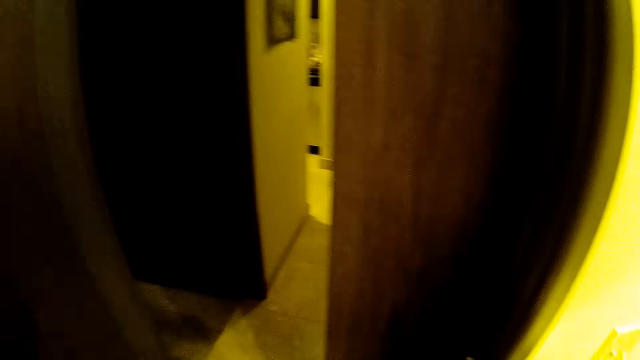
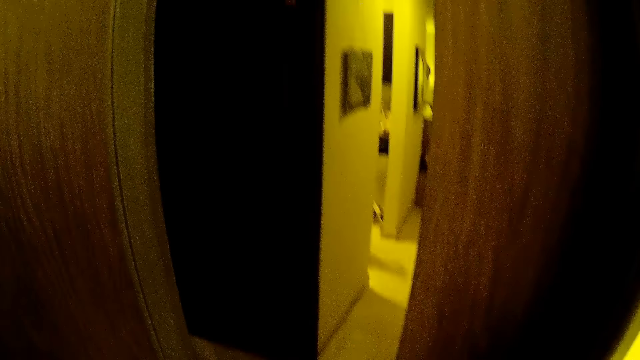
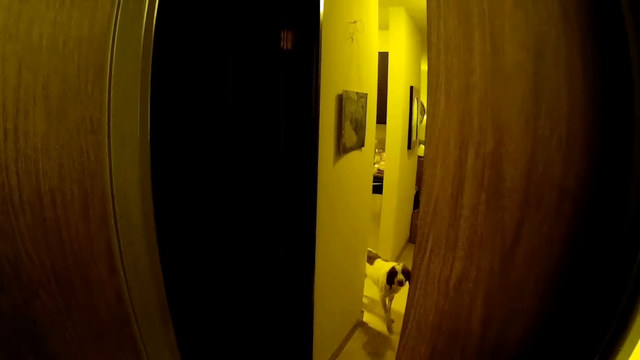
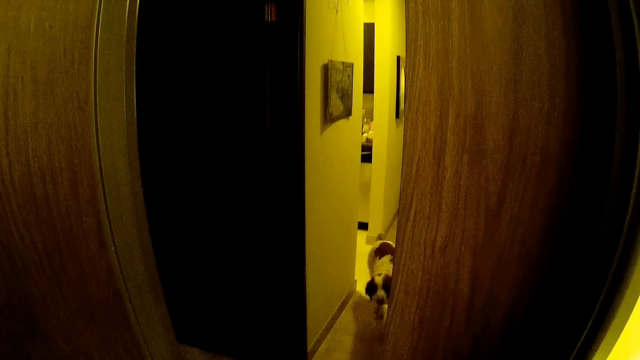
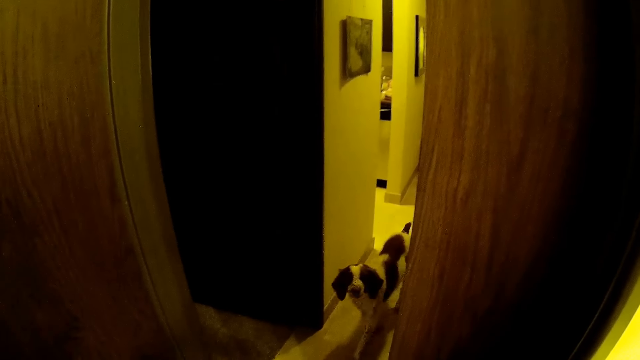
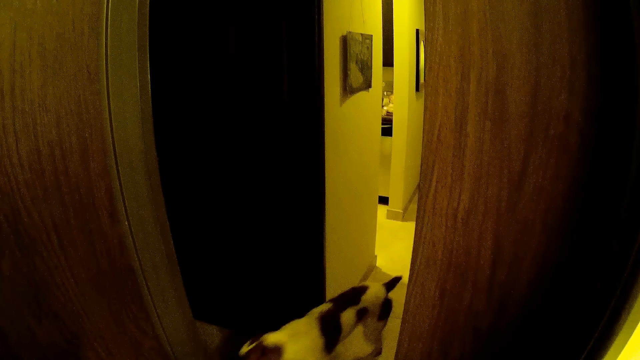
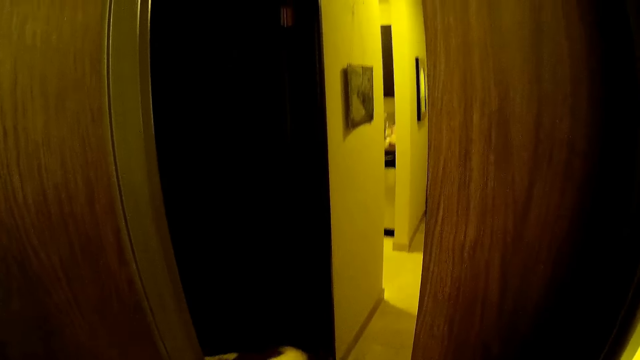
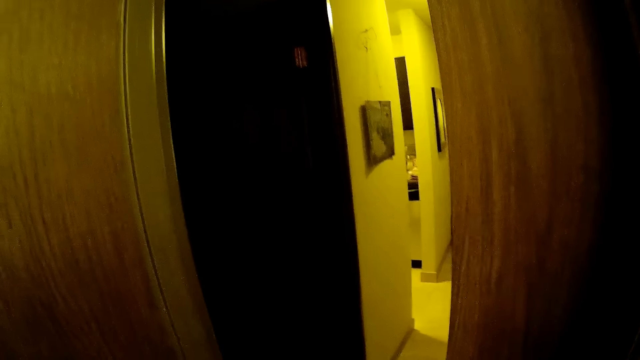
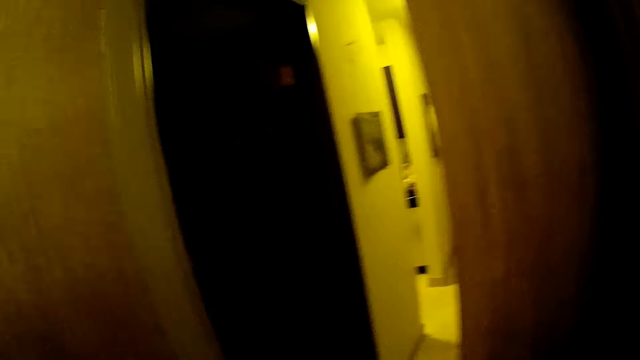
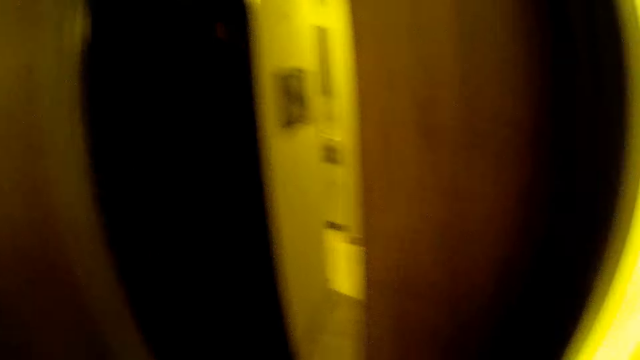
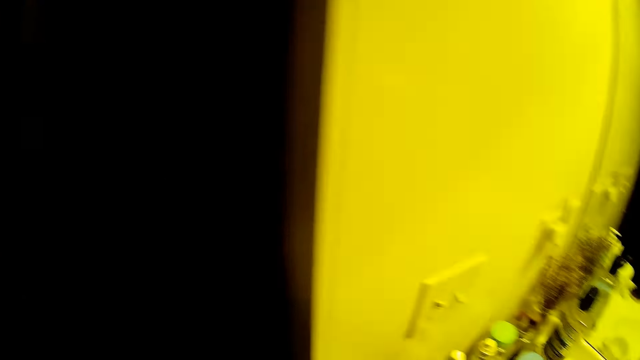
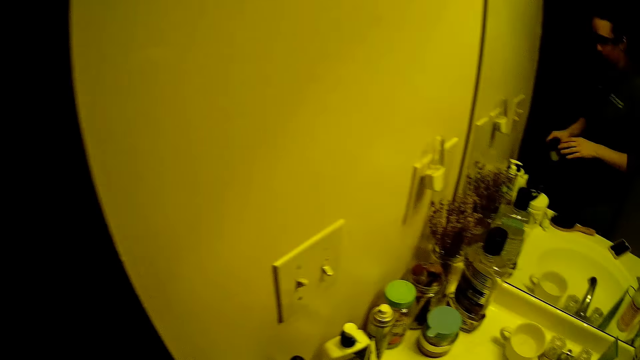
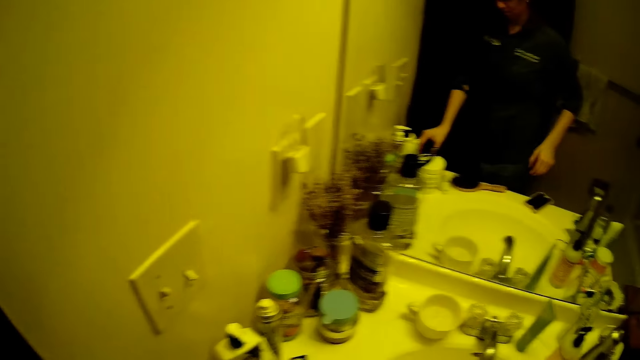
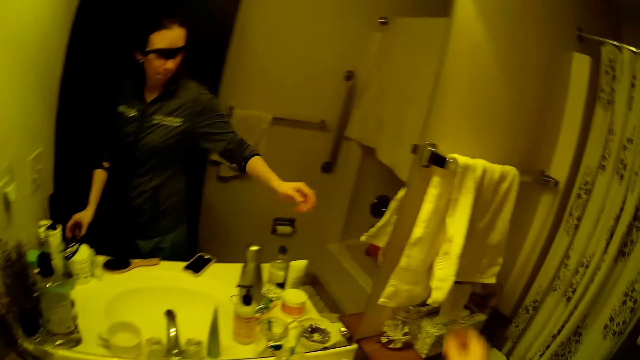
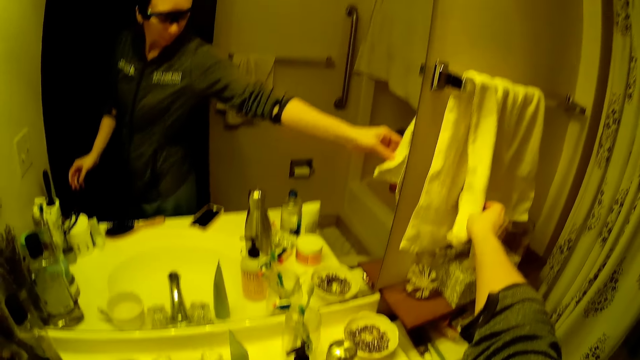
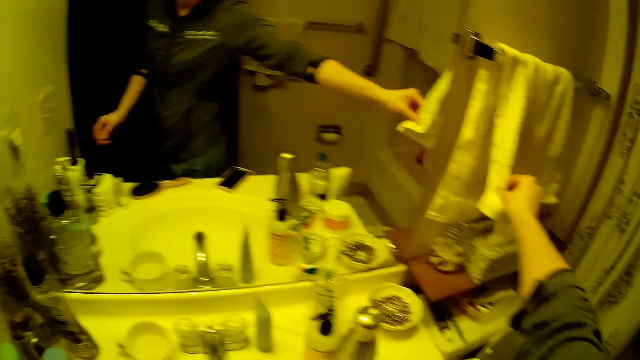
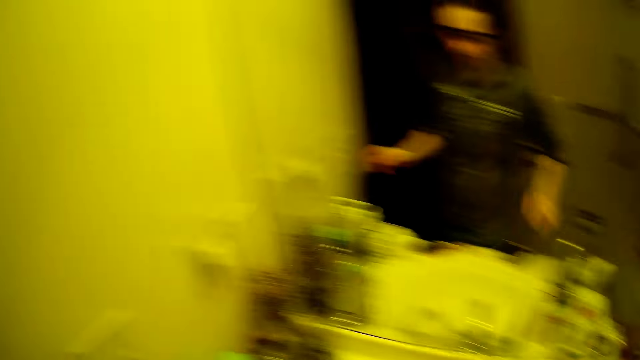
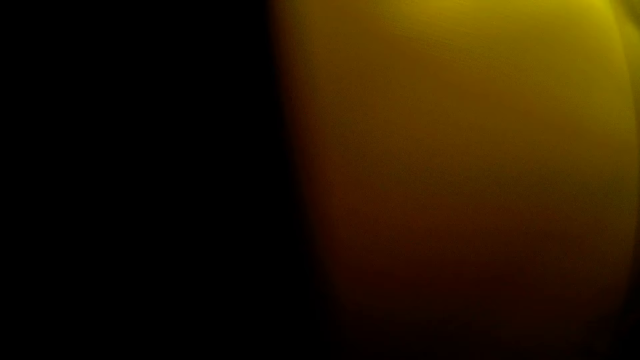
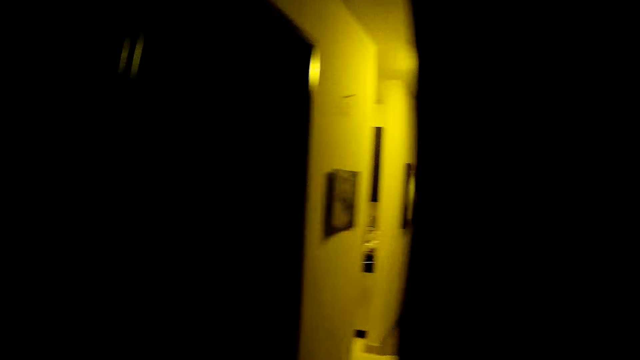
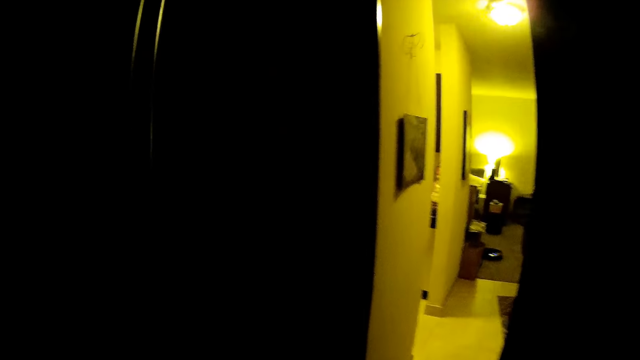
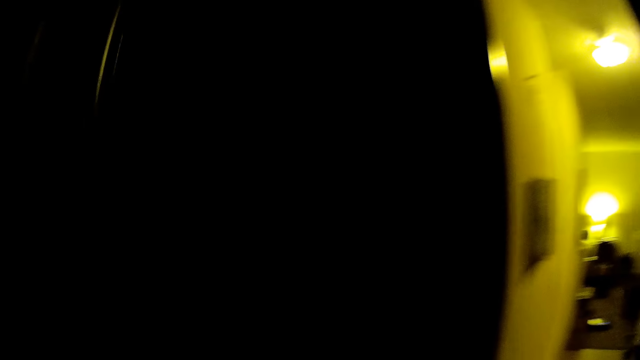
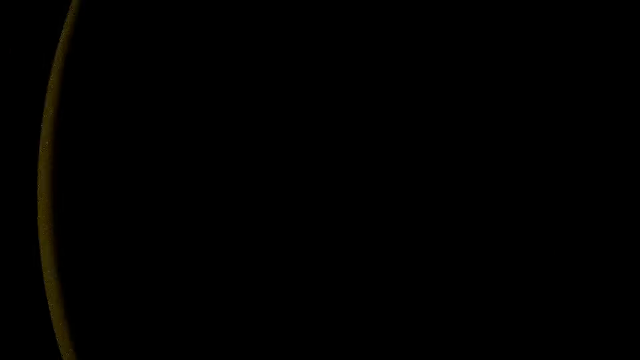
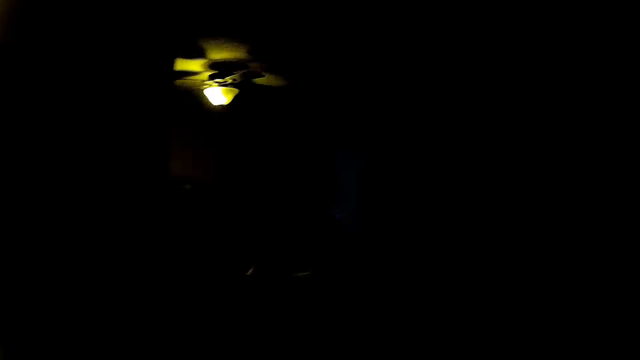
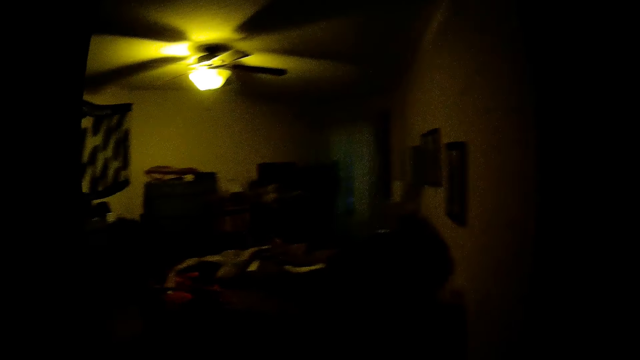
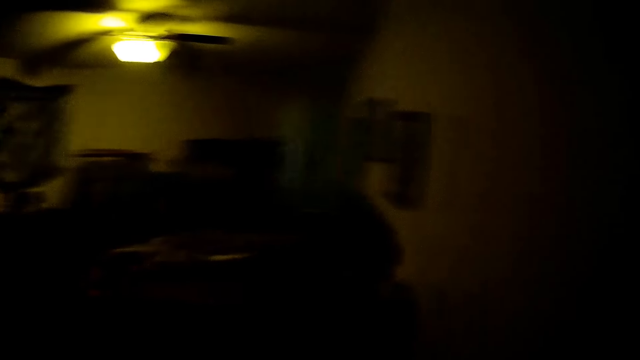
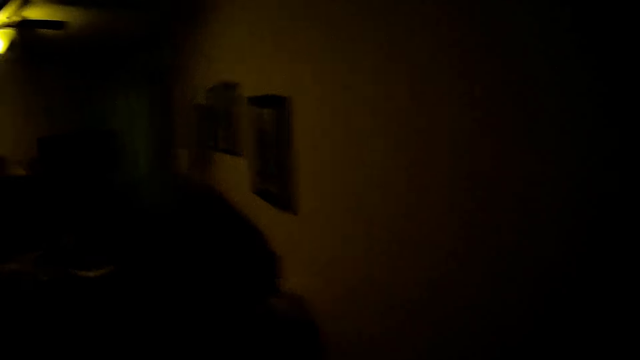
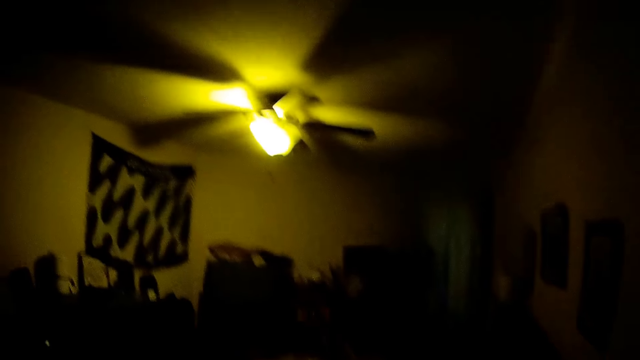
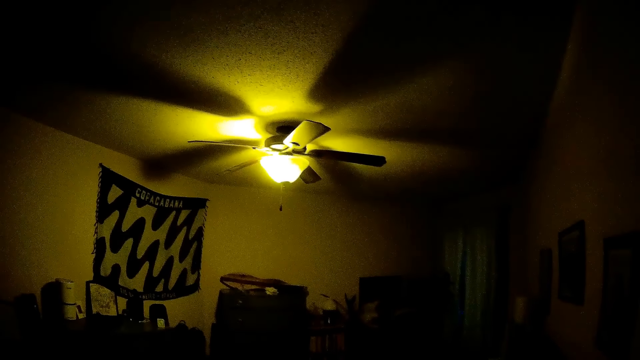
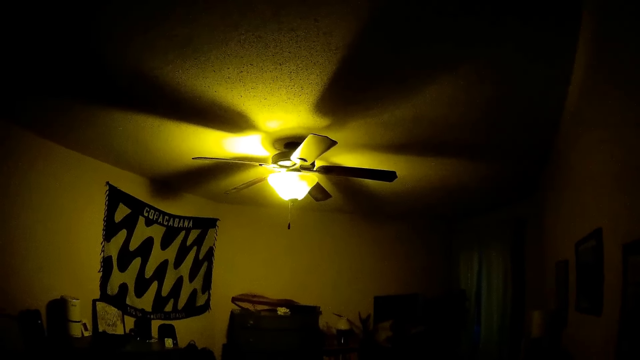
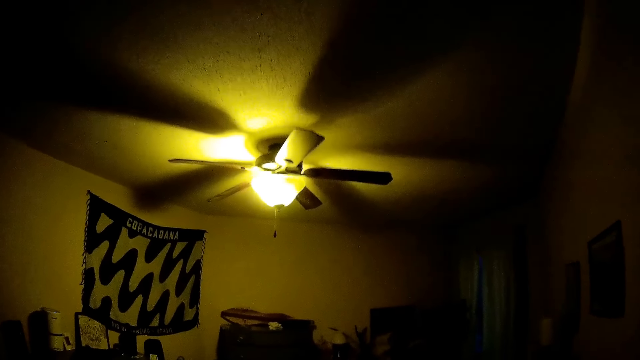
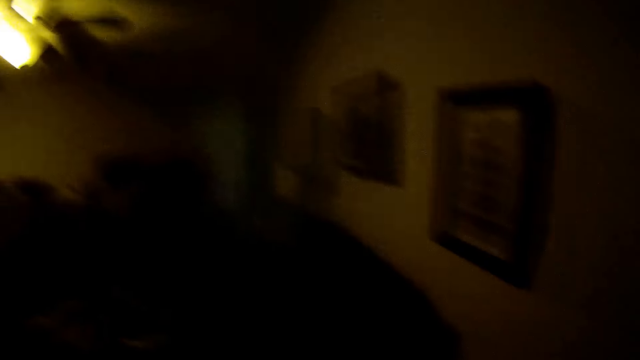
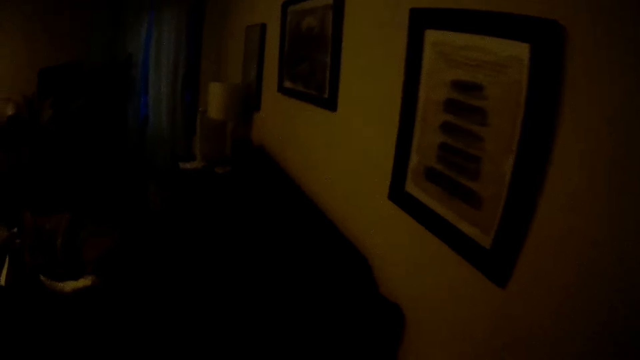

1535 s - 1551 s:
The camera wearer looks around. They place the bottle on the sink. They touch a towel with her right hand. They wipe his fingers on the towel. They walk back to a room. They look around.

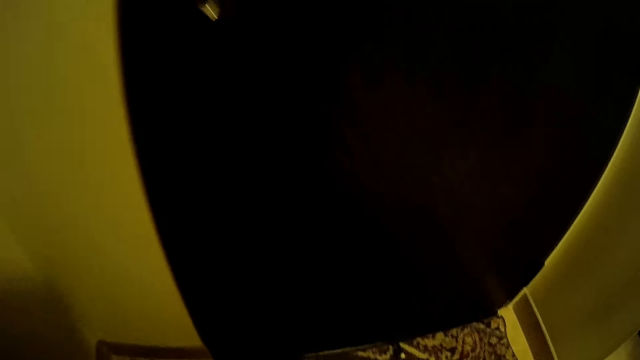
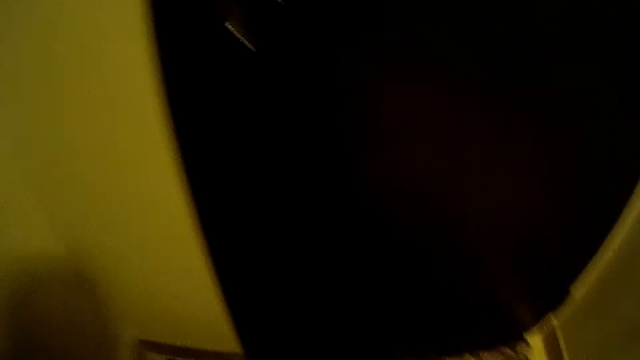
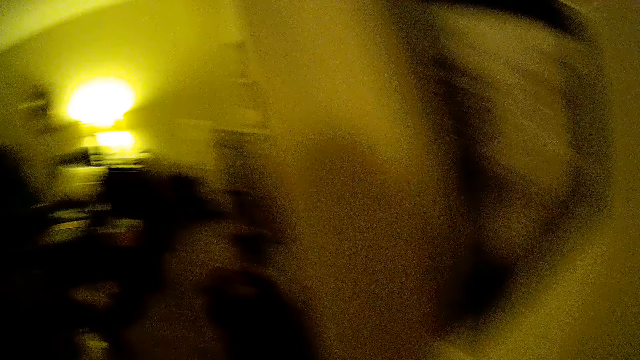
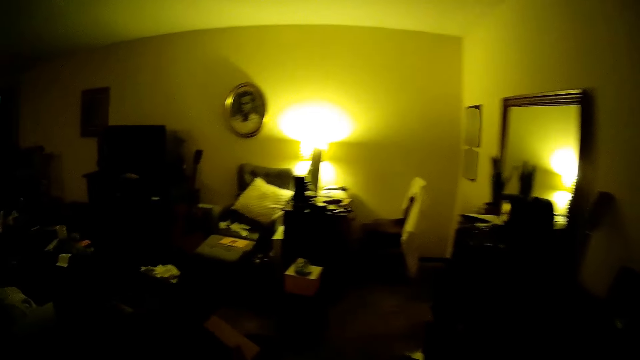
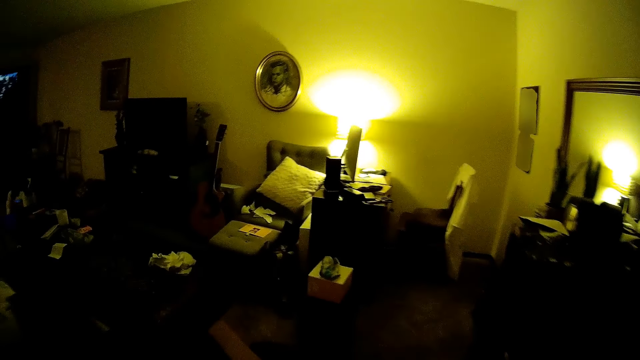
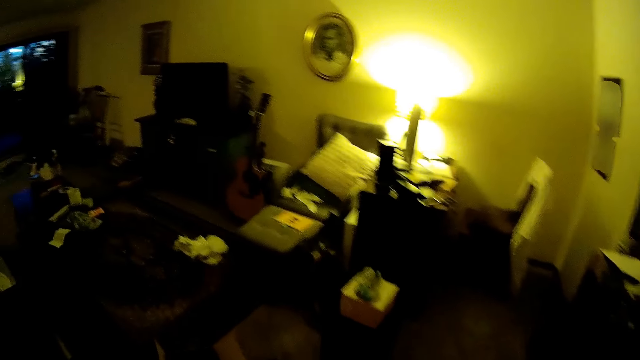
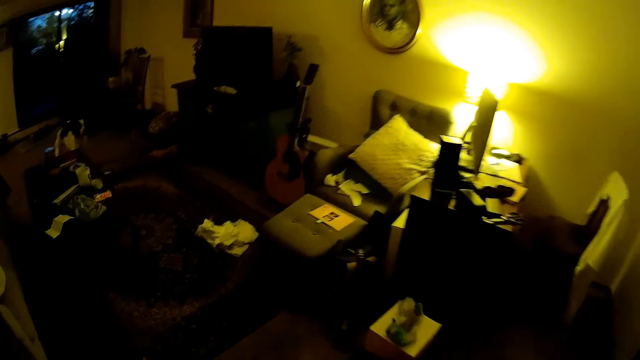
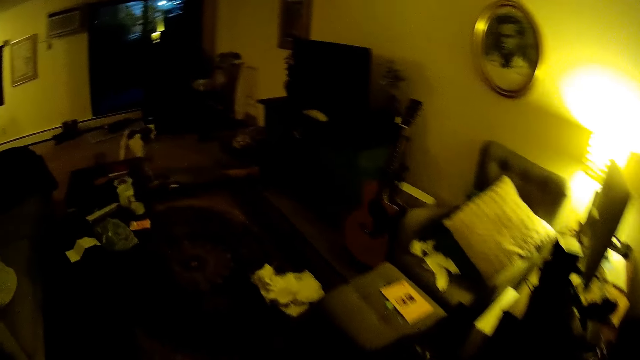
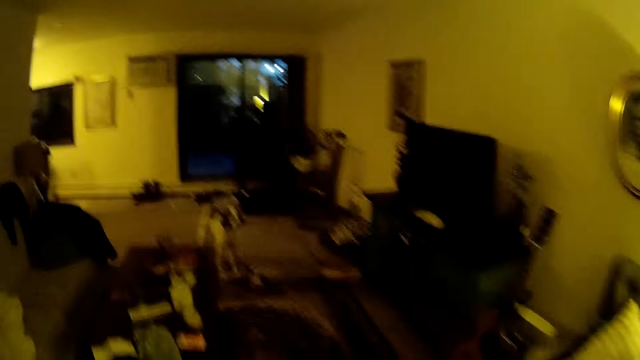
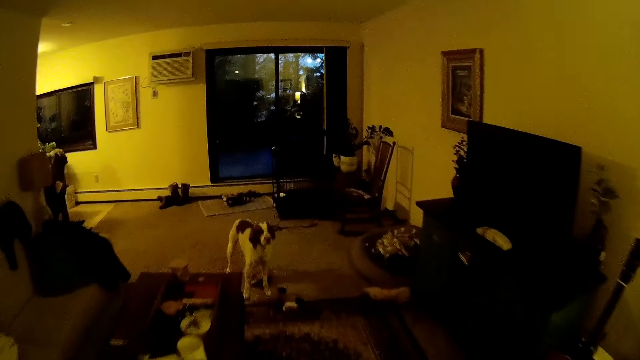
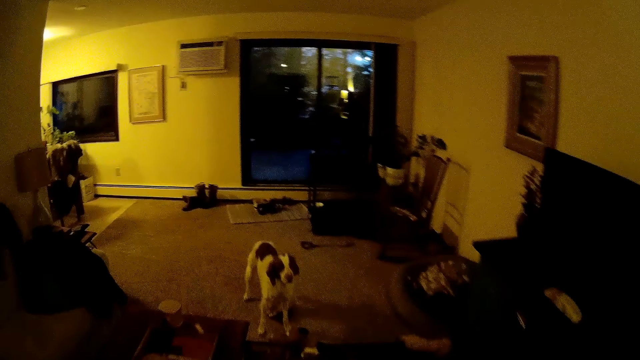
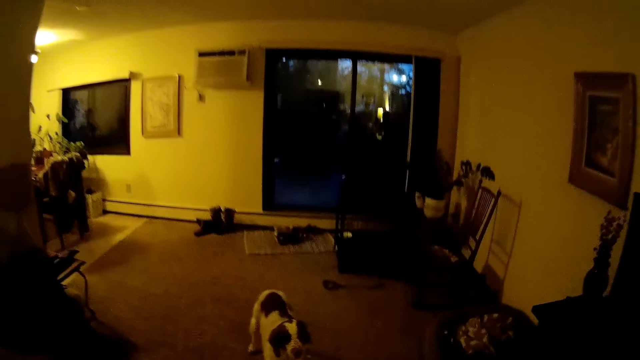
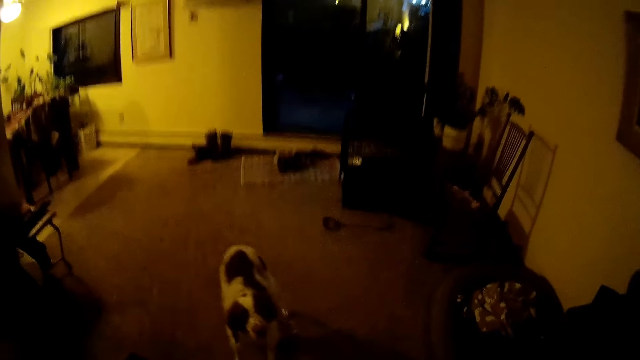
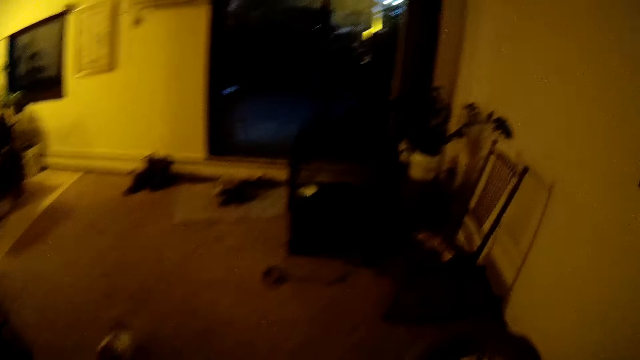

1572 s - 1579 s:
The camera wearer walks around and looks around.
